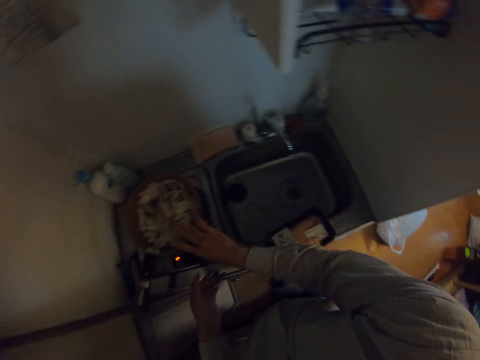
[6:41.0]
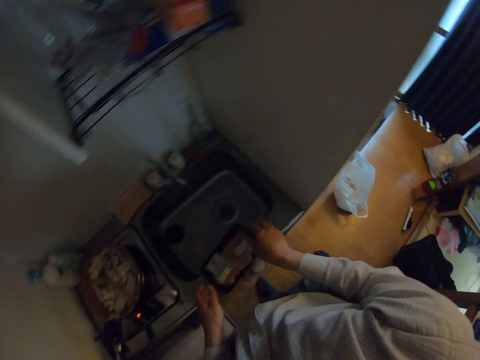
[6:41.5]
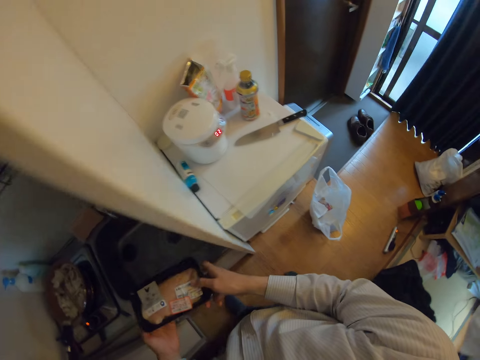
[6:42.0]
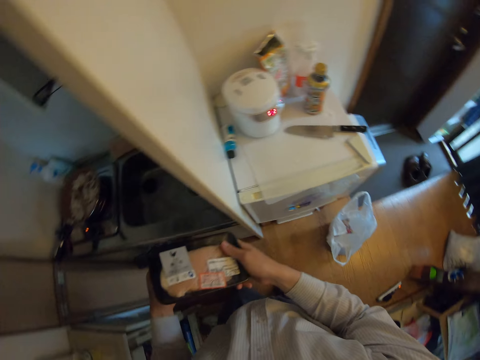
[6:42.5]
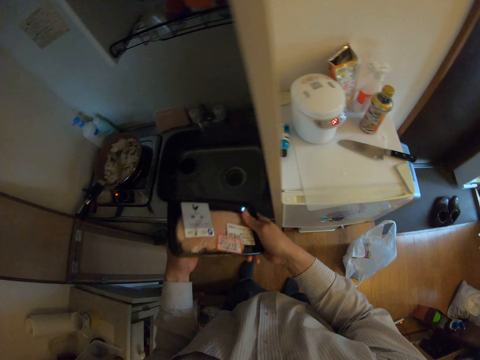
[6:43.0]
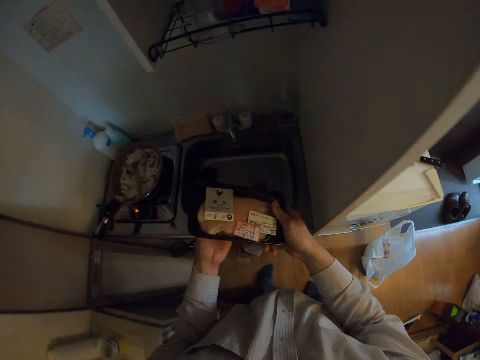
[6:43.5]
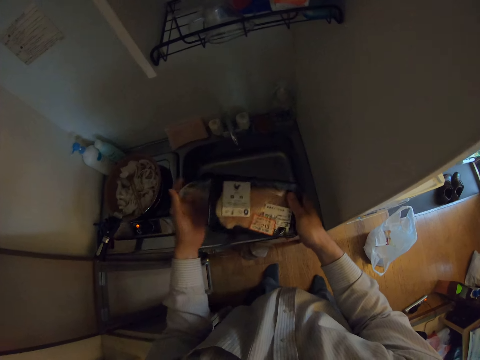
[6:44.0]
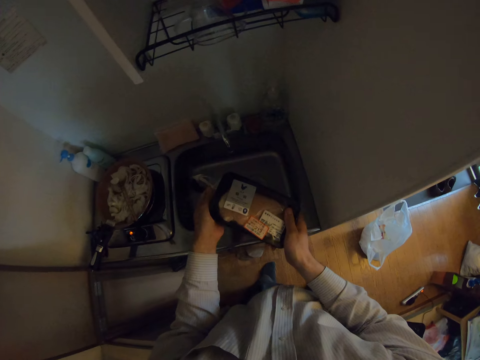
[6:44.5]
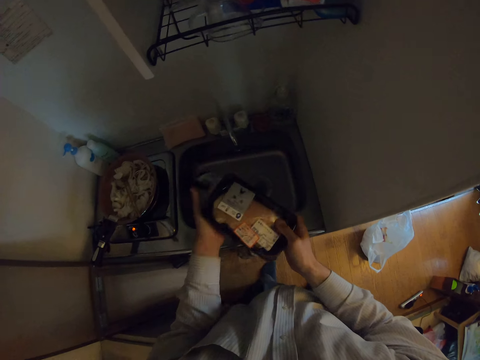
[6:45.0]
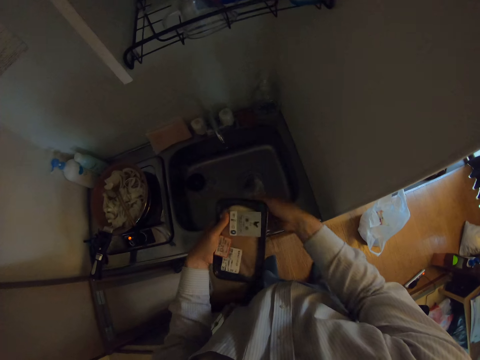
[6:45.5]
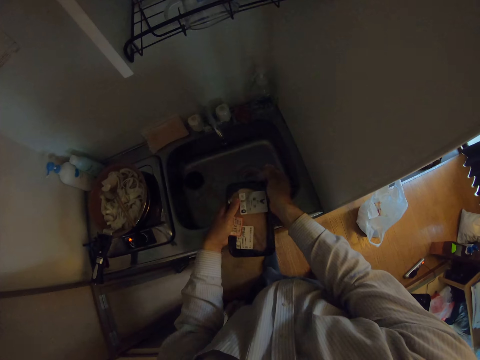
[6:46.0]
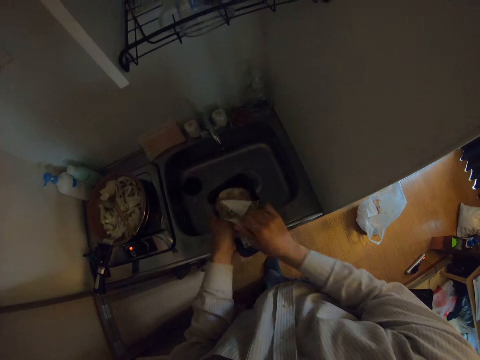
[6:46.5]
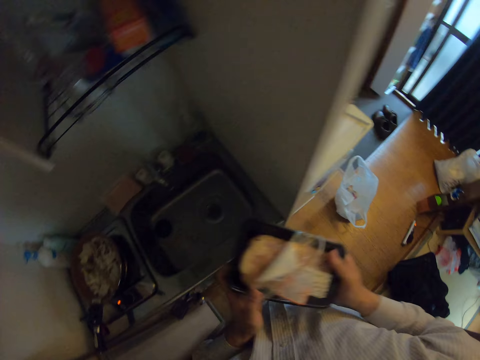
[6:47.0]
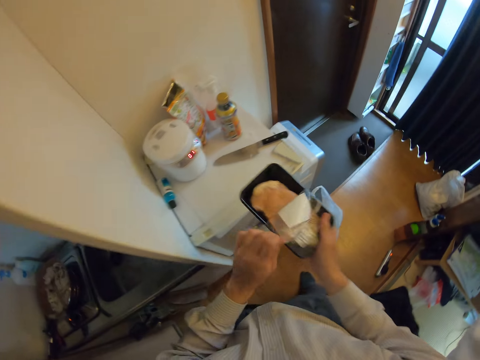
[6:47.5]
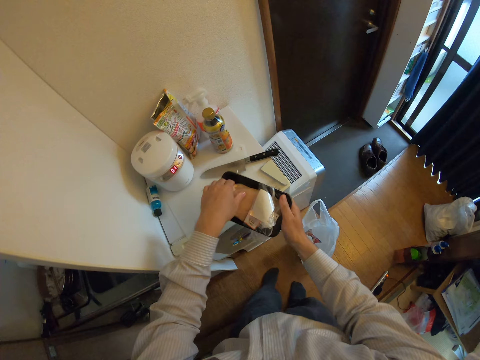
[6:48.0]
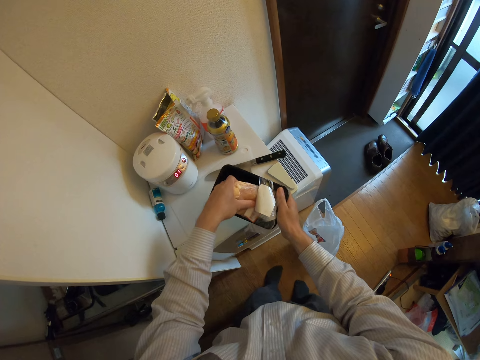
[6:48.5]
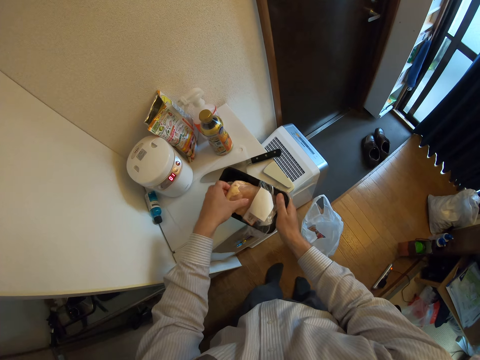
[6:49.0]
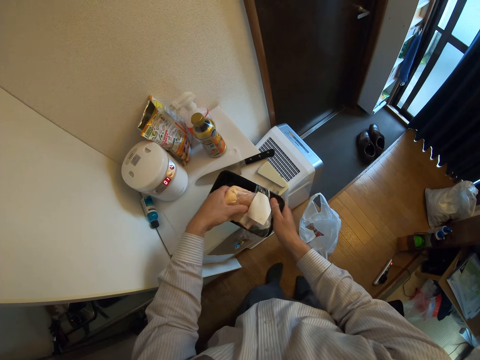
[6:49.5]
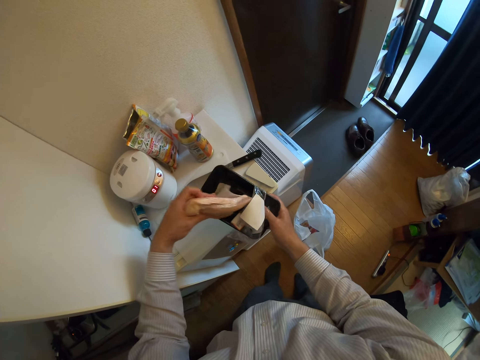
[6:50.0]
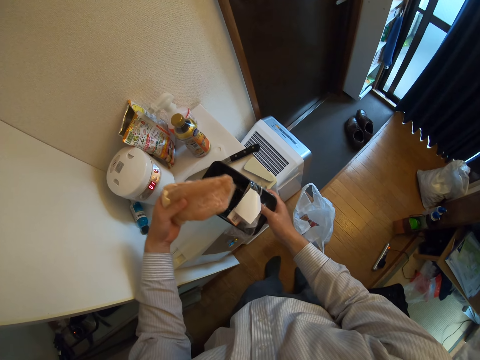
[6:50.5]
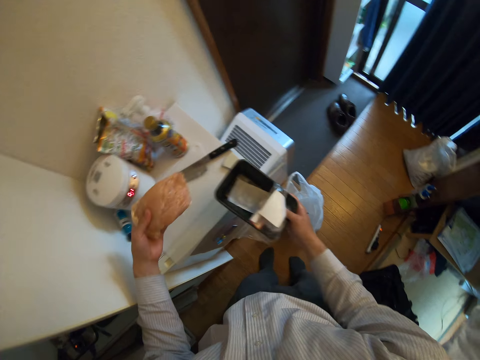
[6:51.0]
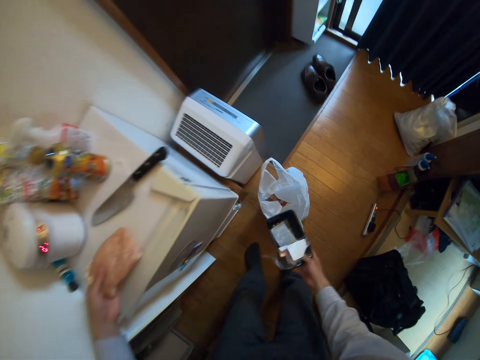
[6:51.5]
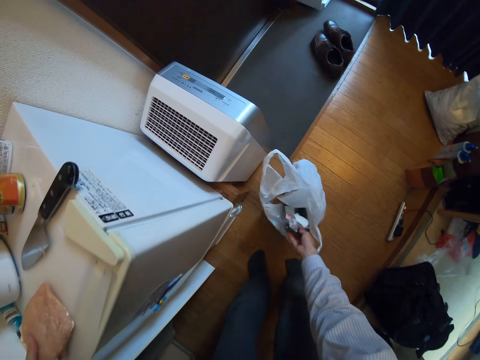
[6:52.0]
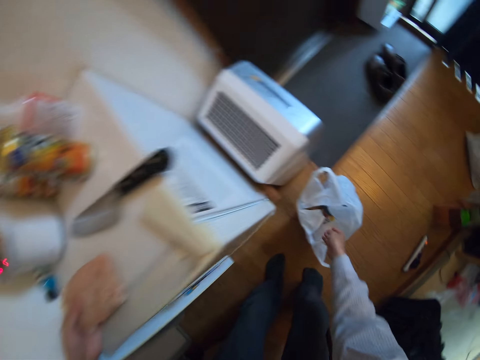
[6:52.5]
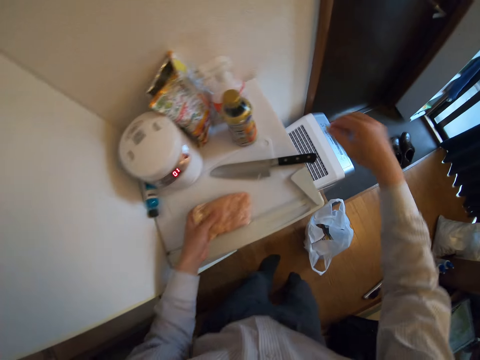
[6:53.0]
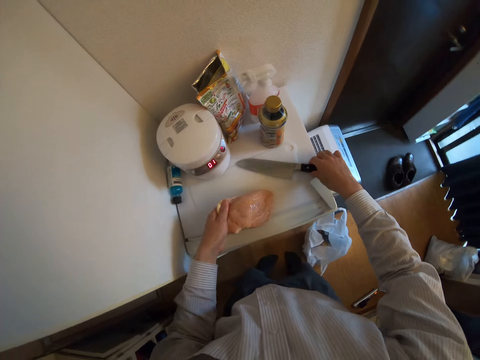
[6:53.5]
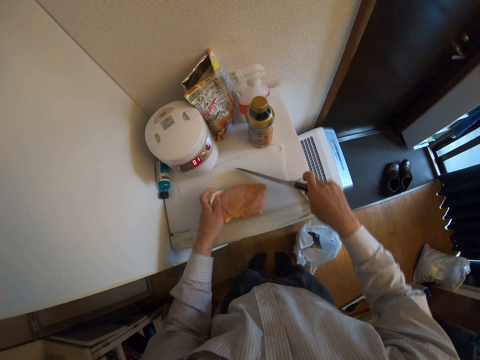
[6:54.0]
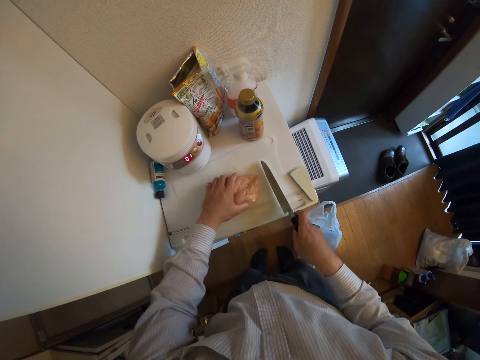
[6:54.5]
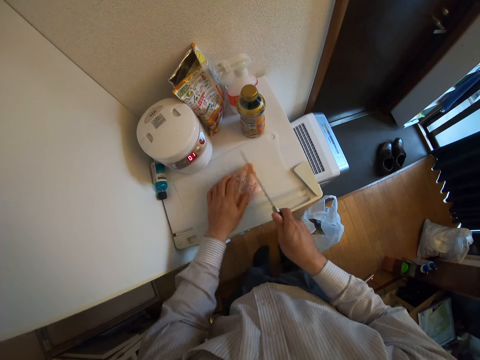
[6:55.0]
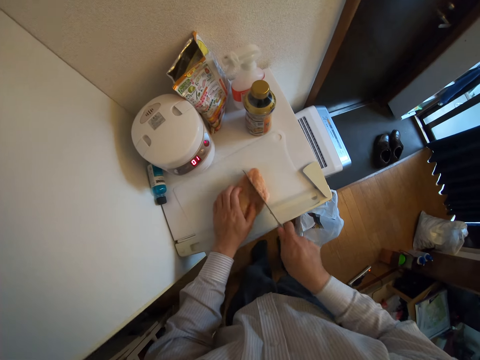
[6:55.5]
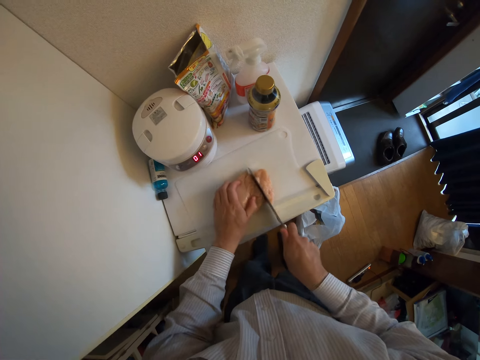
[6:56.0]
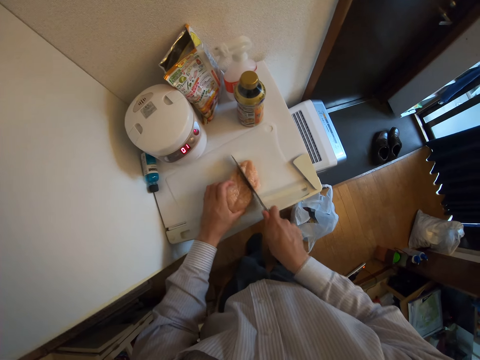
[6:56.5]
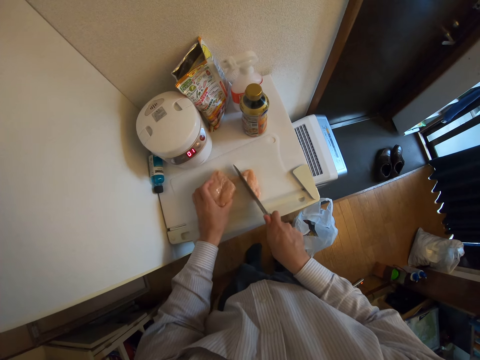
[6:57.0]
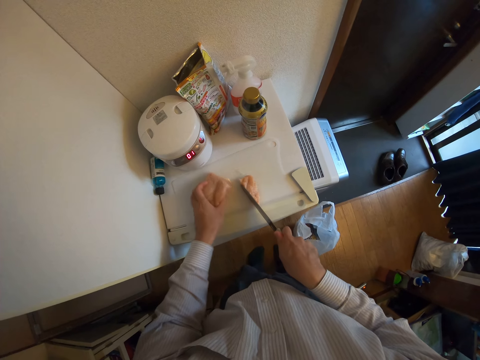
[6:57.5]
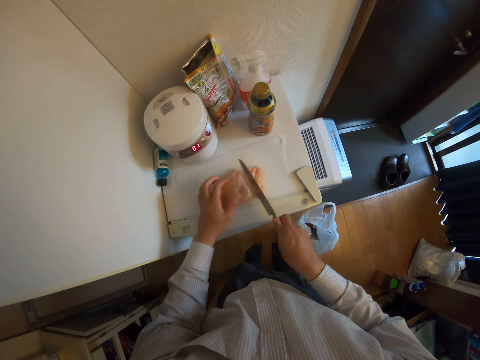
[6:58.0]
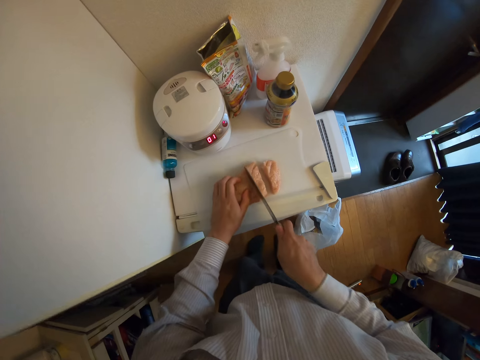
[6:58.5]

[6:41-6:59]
The camera wearer drops the chopsticks in the frying pan. They pick up a pack of meat or plastic container from a sink. They remove the wrapper from the pack of meat. They pass the plastic container to the left hand. They unwrap the plastic container. They pass the plastic container to the right hand. They unwrap the plastic container. They remove the meat from the plastic container. They put the meat on the chopping board. They put the plastic container on the polythene bag. They pick up the knife from the chopping board. They move the meat. They cut the meat with the knife.

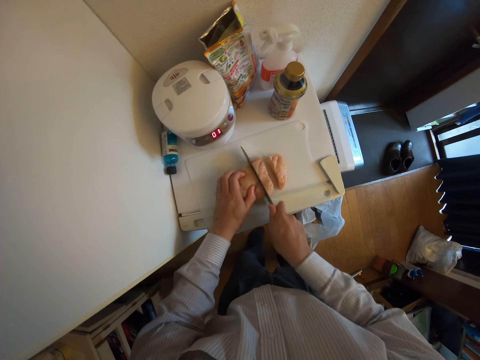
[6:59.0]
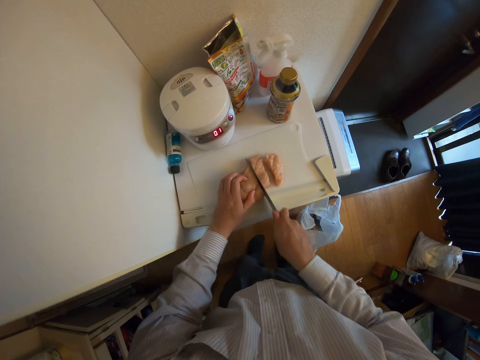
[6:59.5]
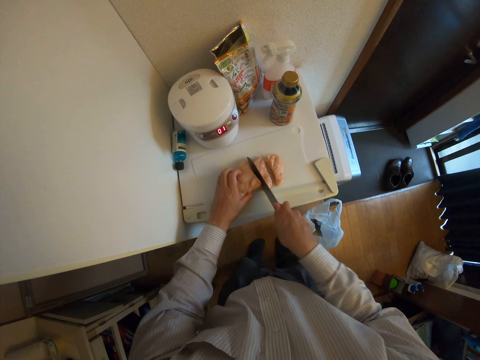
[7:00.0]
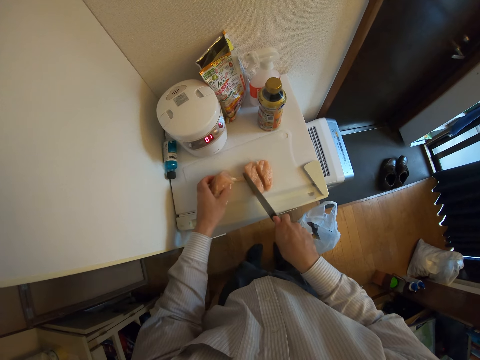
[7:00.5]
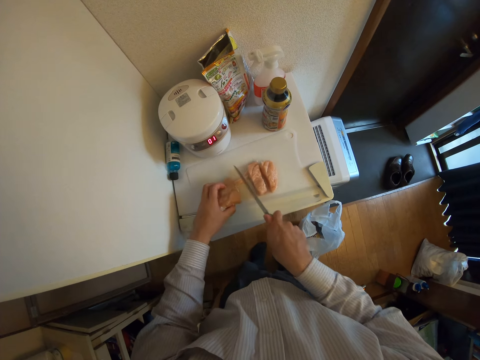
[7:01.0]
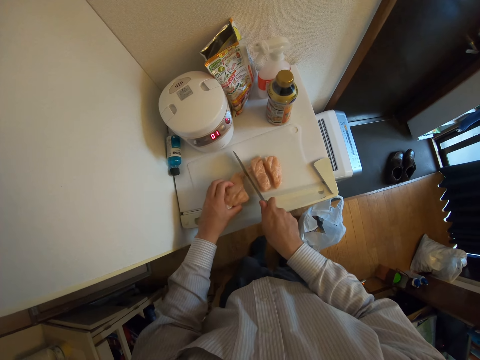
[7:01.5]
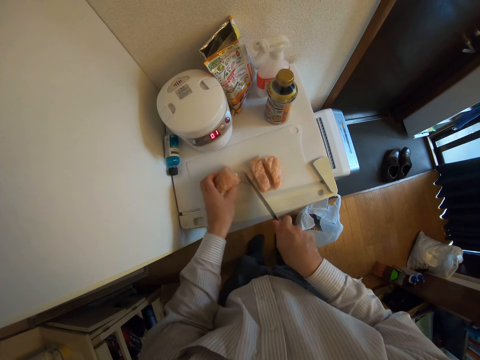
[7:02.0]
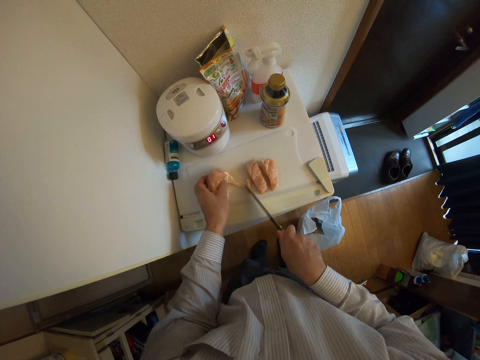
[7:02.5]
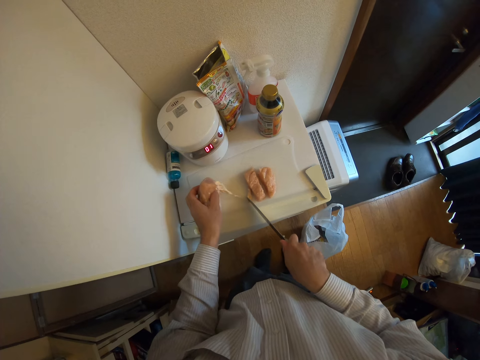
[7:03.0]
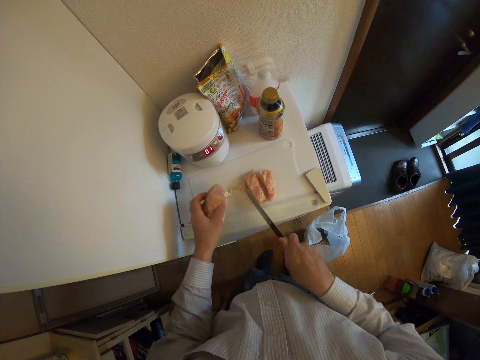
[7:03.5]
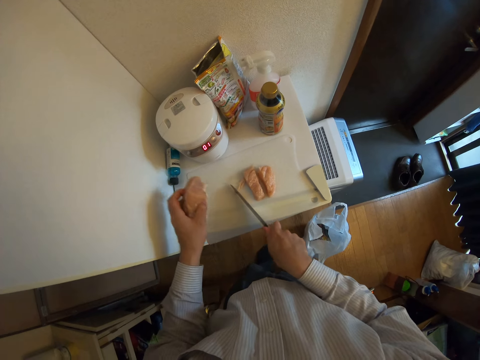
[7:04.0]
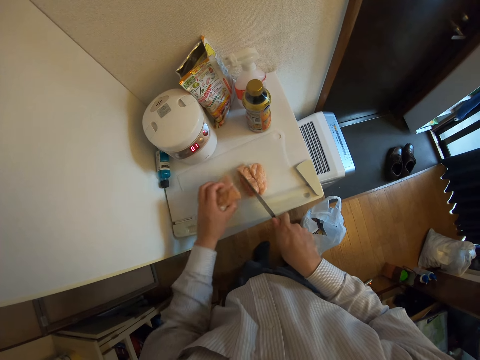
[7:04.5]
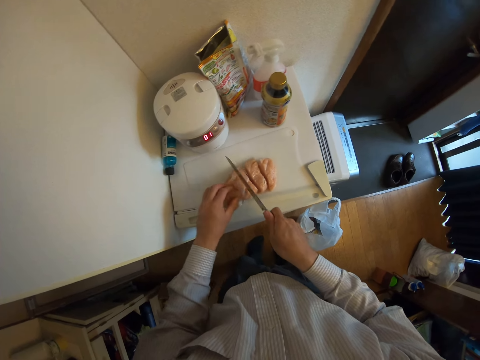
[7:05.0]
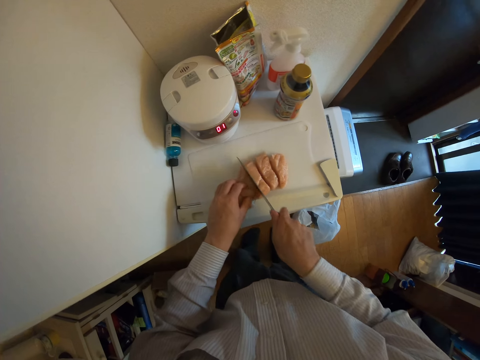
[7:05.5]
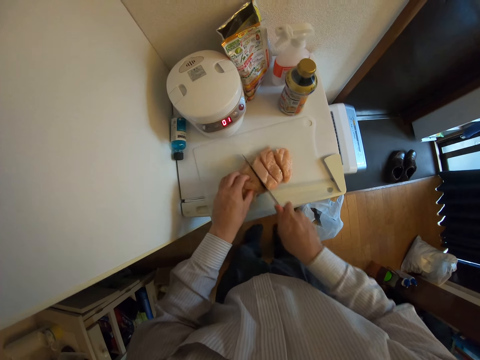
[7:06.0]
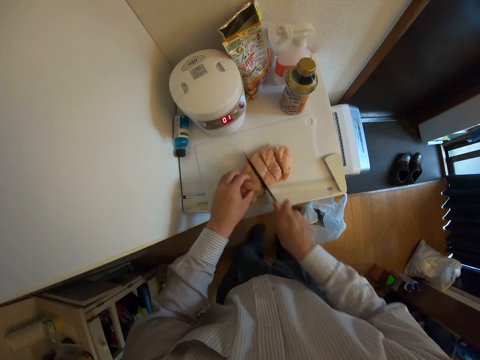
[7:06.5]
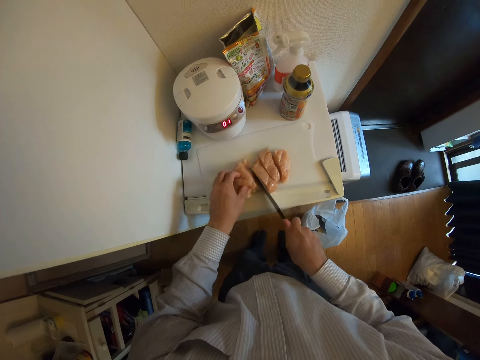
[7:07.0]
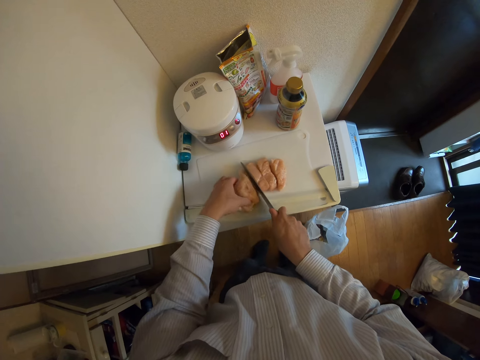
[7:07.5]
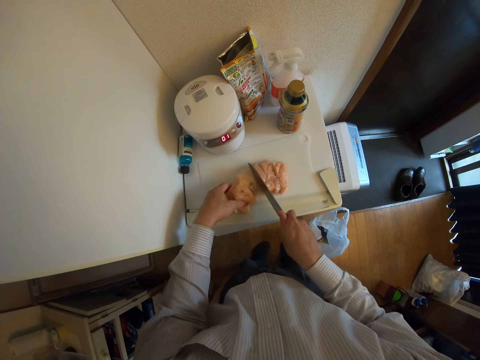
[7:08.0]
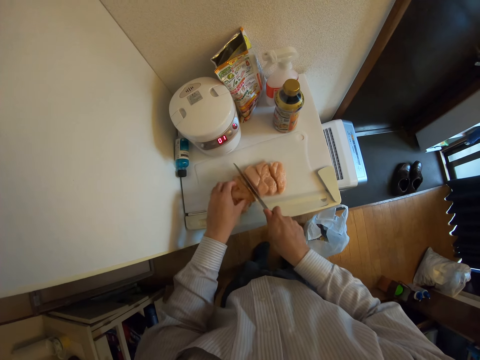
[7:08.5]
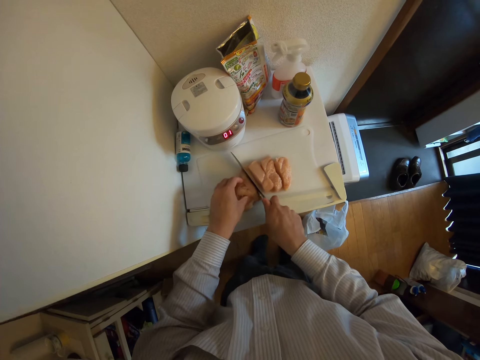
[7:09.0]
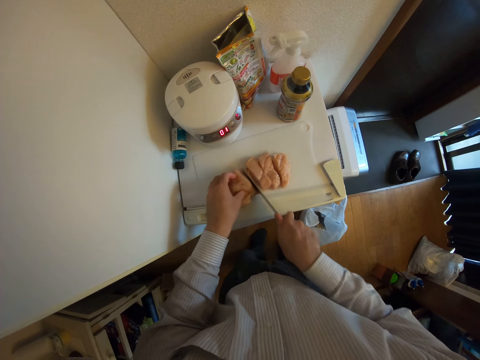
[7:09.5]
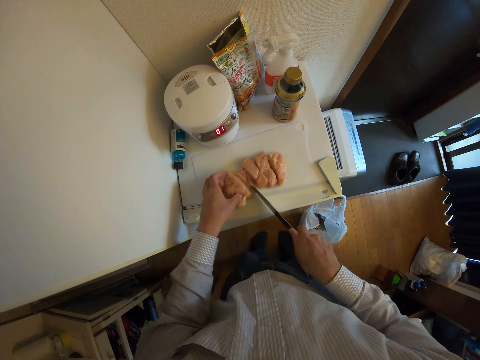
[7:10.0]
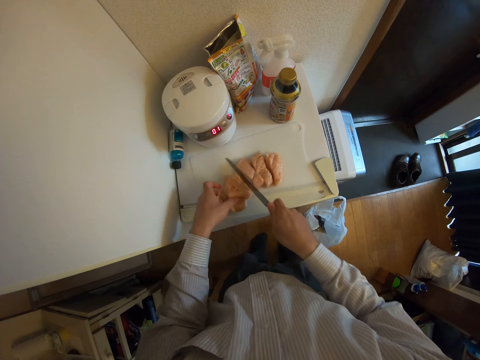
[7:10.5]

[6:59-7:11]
The camera wearer lifts the meat. They put the meat on the chopping board. They cut the meat.
